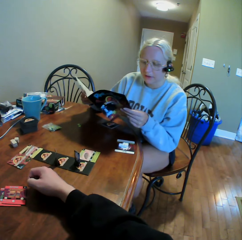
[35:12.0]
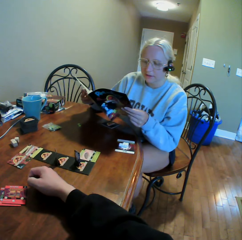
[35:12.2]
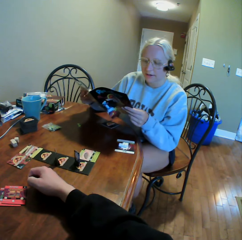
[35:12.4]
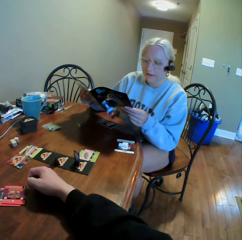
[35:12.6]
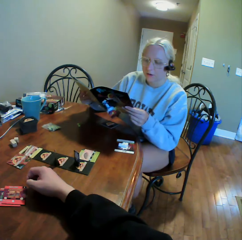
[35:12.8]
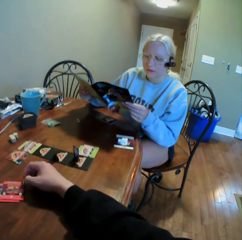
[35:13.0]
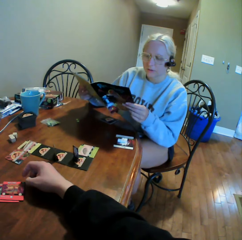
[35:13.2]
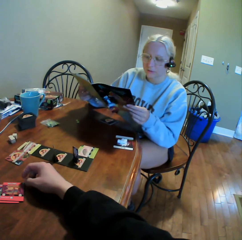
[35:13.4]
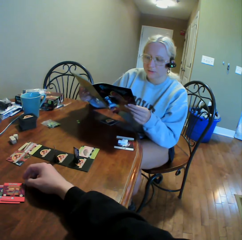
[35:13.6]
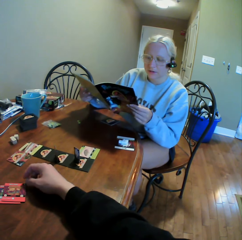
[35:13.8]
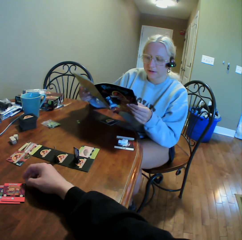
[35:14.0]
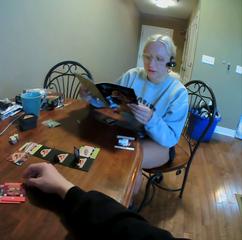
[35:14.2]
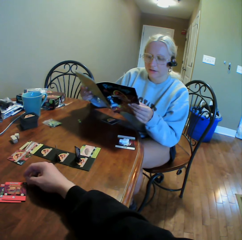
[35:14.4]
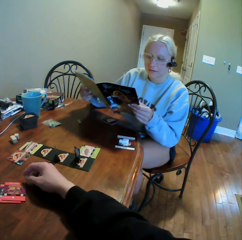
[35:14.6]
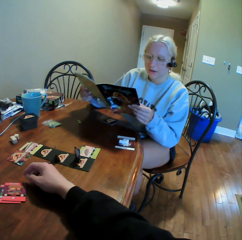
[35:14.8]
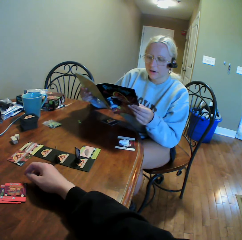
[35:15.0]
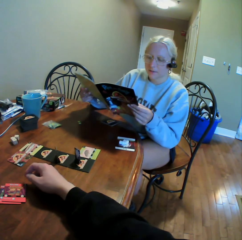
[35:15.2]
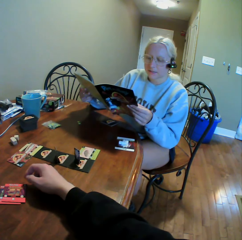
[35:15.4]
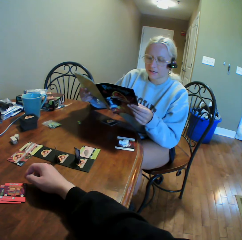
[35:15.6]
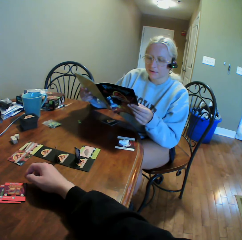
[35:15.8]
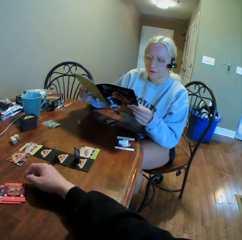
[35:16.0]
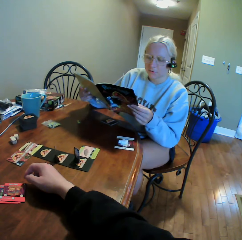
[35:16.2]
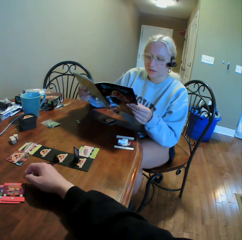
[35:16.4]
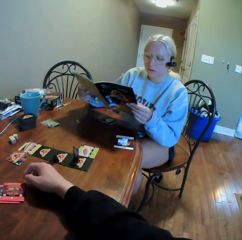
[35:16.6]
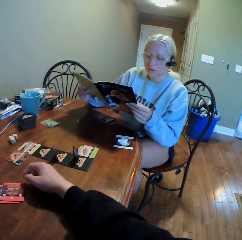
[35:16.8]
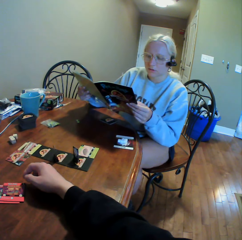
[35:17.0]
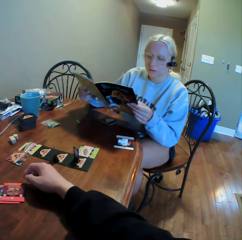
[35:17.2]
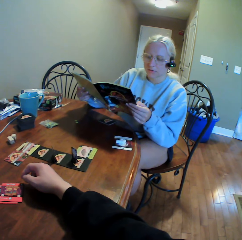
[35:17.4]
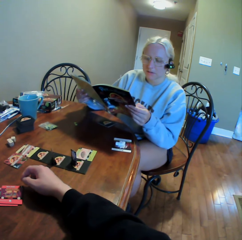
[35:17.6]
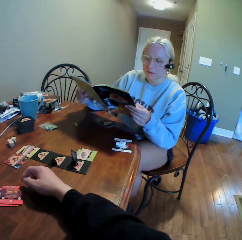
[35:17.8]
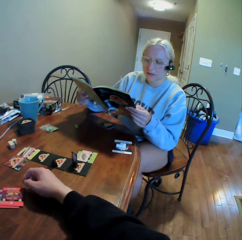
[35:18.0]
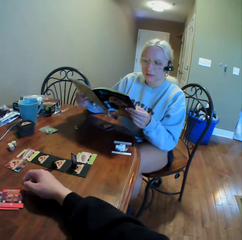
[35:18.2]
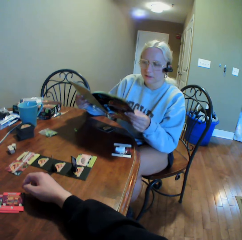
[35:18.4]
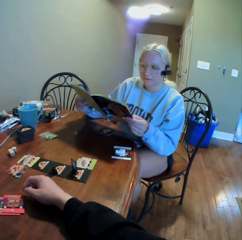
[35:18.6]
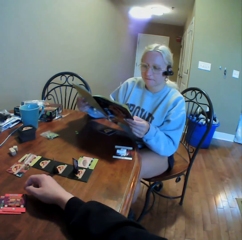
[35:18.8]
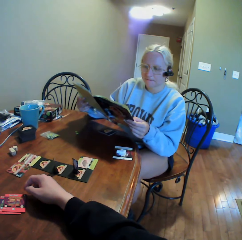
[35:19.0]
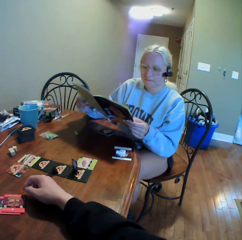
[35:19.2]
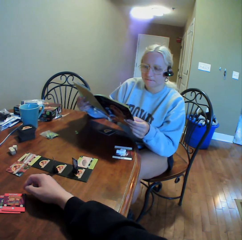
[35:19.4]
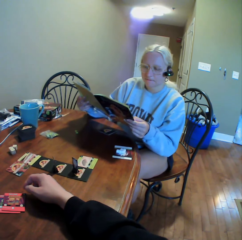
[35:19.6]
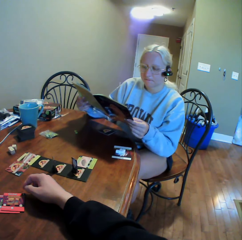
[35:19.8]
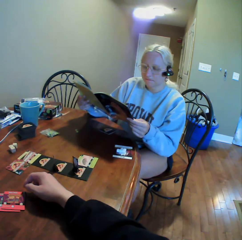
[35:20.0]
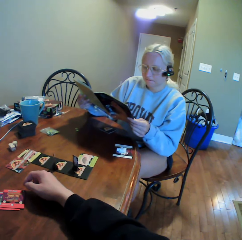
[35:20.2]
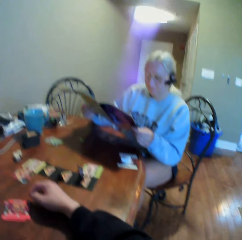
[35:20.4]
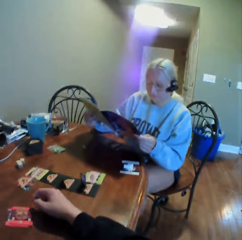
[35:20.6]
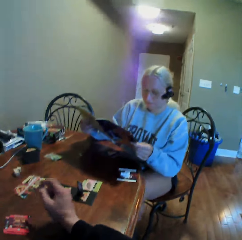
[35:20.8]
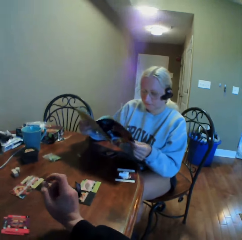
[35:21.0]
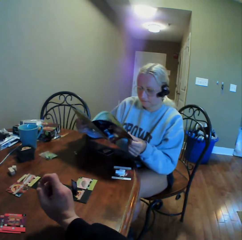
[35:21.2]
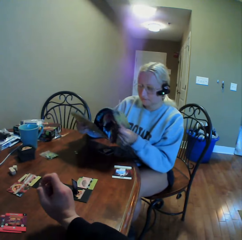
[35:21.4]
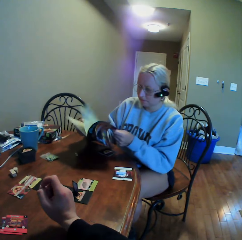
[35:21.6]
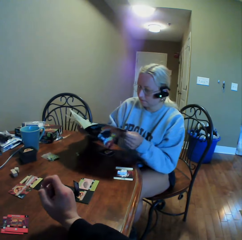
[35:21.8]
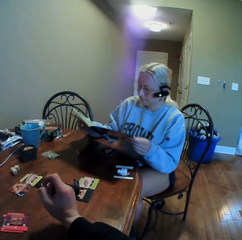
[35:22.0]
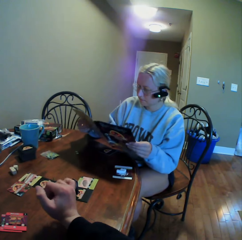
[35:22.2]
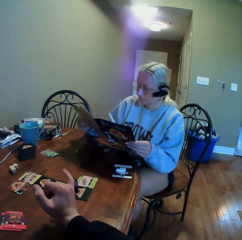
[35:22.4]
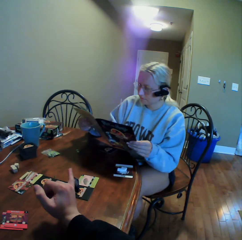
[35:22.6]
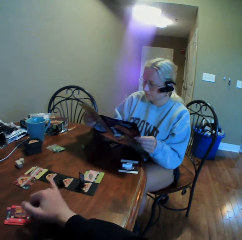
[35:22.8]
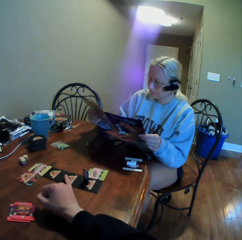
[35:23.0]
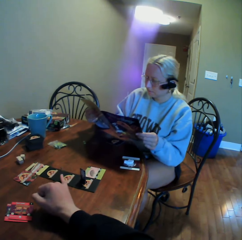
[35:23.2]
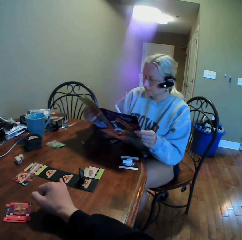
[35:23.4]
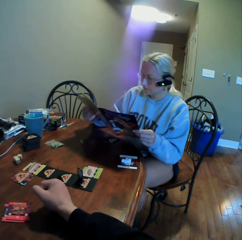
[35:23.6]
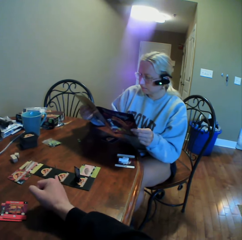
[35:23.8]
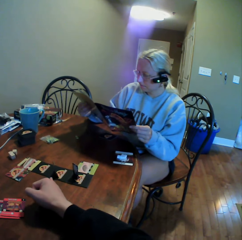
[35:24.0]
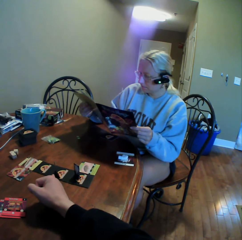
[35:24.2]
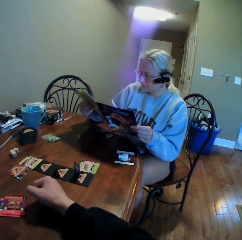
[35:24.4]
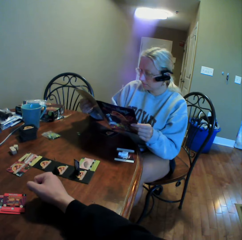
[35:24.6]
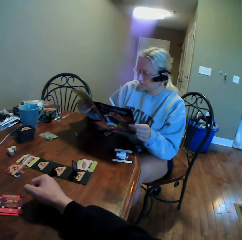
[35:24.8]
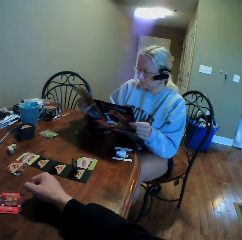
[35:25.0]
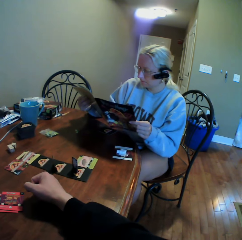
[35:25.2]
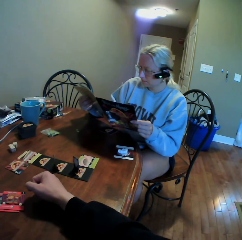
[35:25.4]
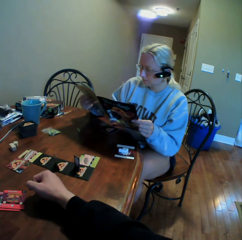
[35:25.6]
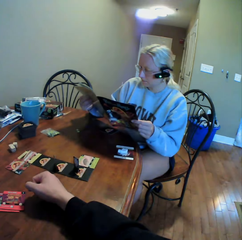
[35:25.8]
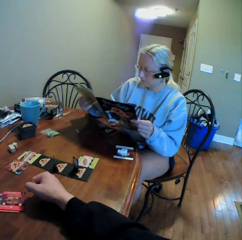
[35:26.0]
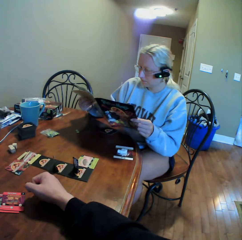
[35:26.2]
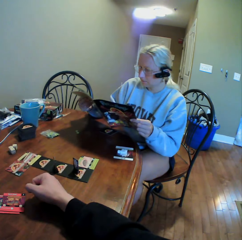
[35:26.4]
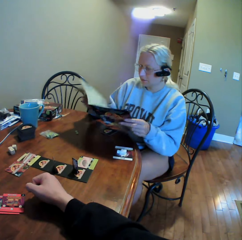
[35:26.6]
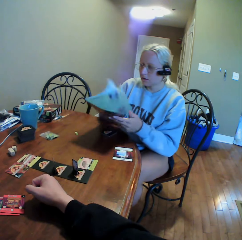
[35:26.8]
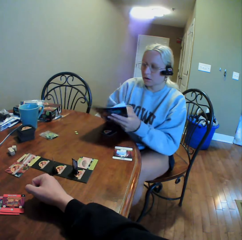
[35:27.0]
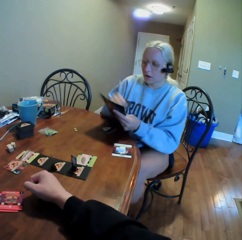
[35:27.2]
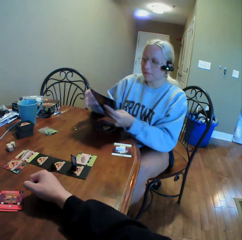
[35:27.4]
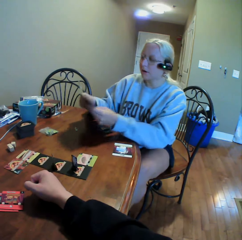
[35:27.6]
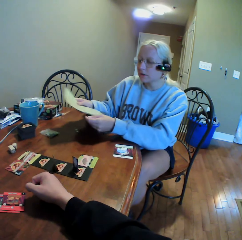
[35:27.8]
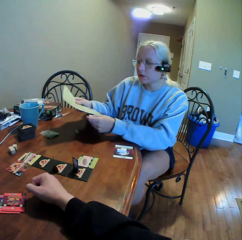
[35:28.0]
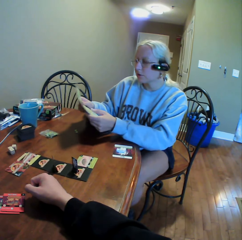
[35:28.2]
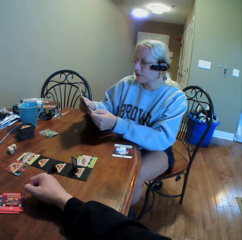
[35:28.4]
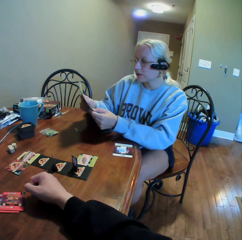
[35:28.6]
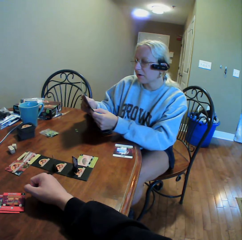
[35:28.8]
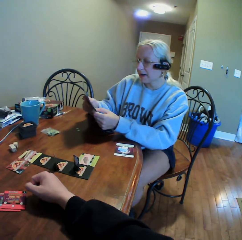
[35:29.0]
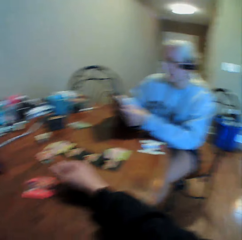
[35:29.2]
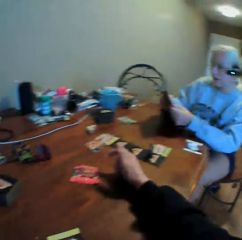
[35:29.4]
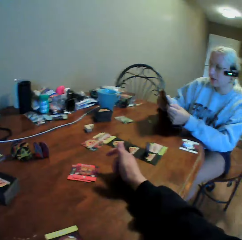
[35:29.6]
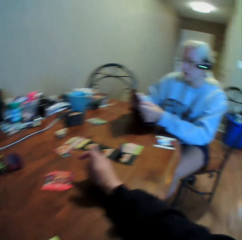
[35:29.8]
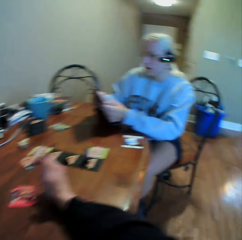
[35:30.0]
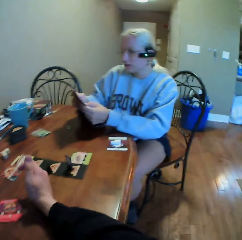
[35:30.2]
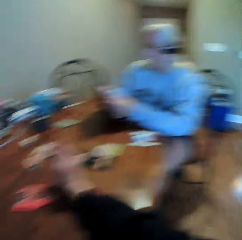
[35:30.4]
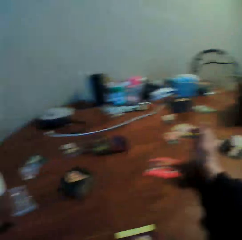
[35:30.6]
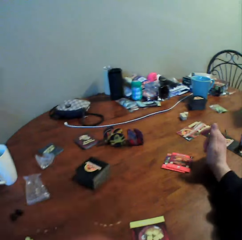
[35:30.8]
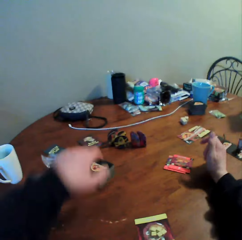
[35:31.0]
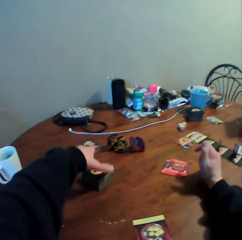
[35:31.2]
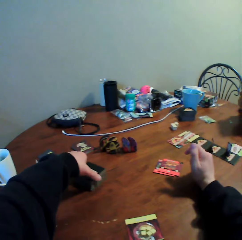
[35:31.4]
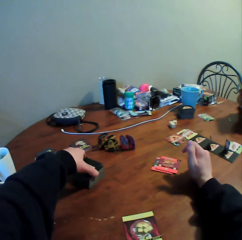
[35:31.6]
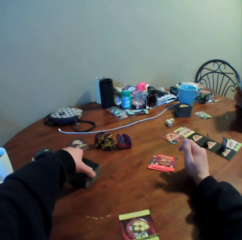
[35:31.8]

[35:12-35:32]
The camera wearer uses gestures. A woman turns a book page. The camera wearer moves his hand. The woman peruses the book. The camera wearer moves his hand. The woman reads the book. The camera wearer moves his hand and looks around. The woman closes the book and peruses the book. The woman looks around. The camera wearer moves his hands.

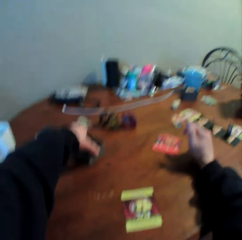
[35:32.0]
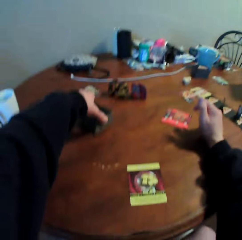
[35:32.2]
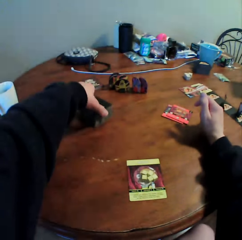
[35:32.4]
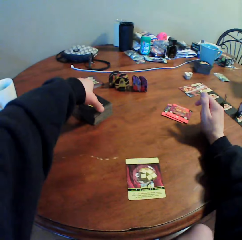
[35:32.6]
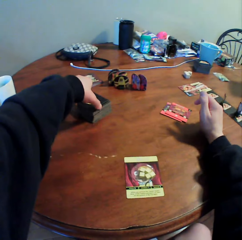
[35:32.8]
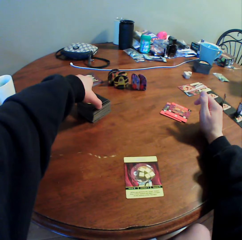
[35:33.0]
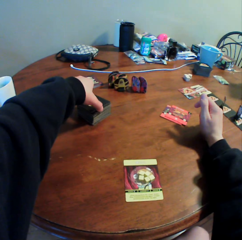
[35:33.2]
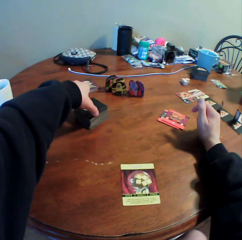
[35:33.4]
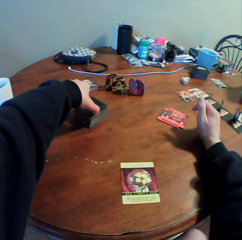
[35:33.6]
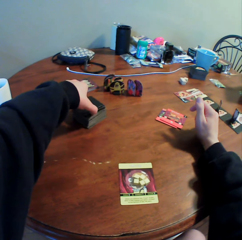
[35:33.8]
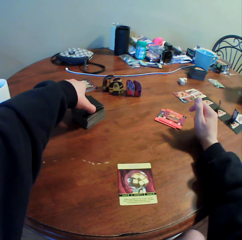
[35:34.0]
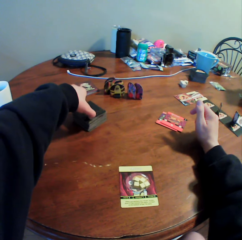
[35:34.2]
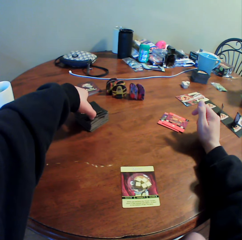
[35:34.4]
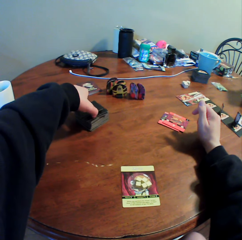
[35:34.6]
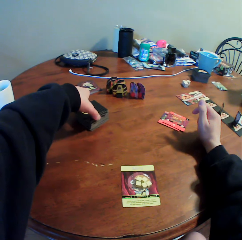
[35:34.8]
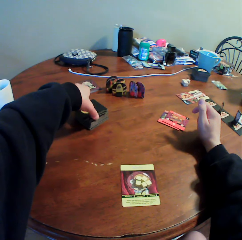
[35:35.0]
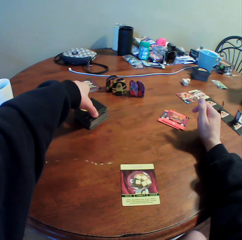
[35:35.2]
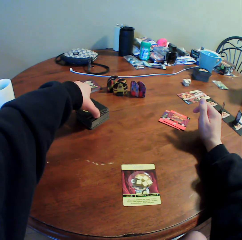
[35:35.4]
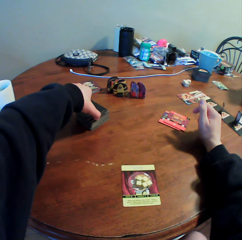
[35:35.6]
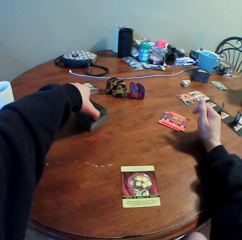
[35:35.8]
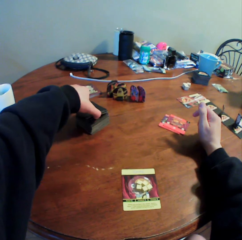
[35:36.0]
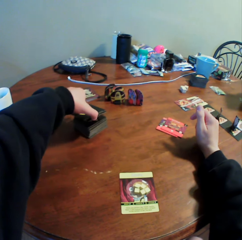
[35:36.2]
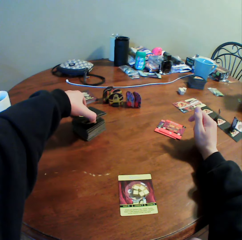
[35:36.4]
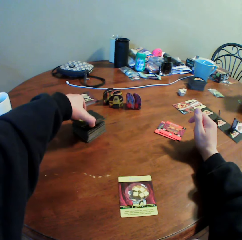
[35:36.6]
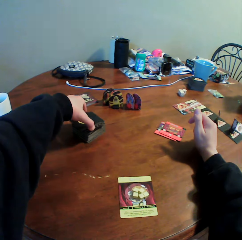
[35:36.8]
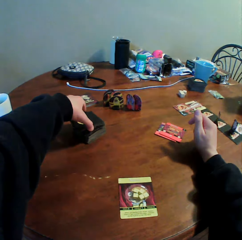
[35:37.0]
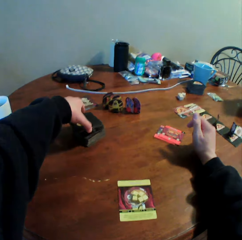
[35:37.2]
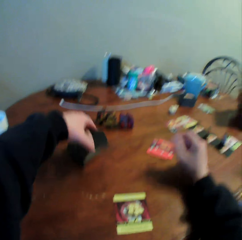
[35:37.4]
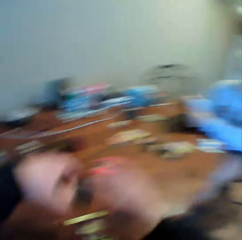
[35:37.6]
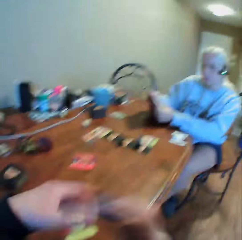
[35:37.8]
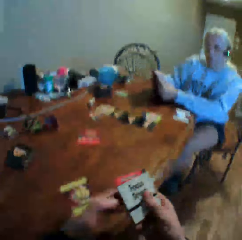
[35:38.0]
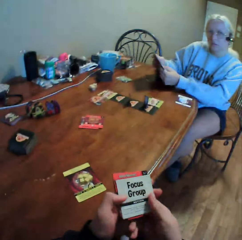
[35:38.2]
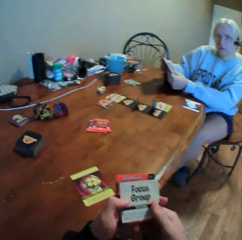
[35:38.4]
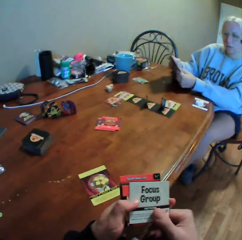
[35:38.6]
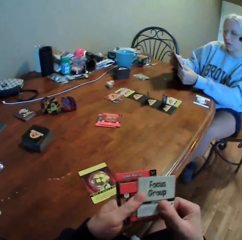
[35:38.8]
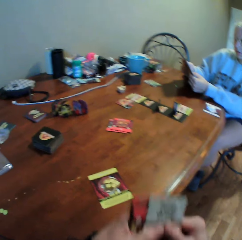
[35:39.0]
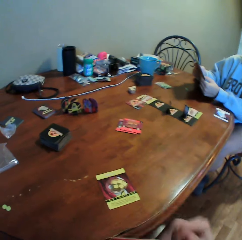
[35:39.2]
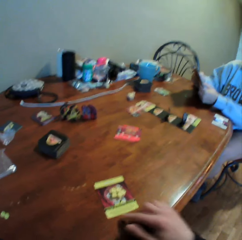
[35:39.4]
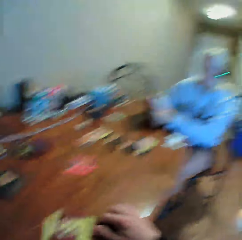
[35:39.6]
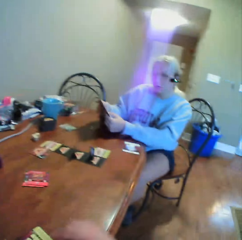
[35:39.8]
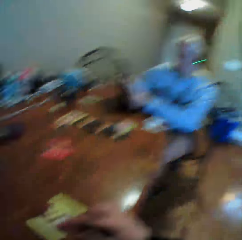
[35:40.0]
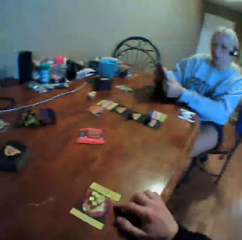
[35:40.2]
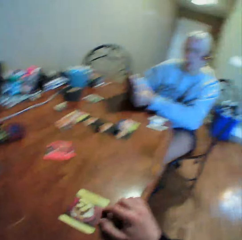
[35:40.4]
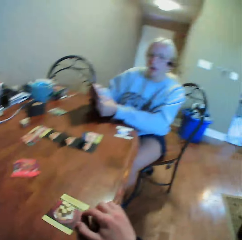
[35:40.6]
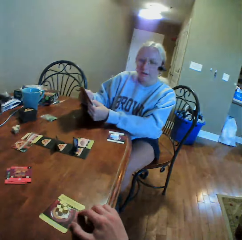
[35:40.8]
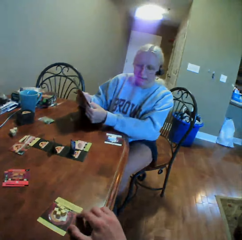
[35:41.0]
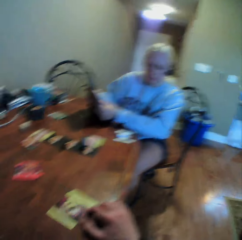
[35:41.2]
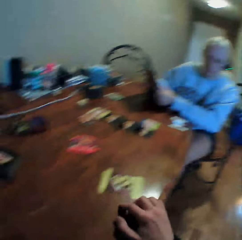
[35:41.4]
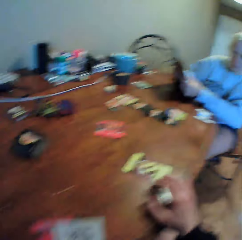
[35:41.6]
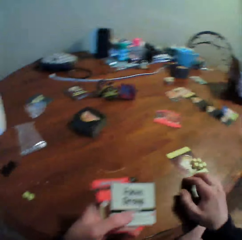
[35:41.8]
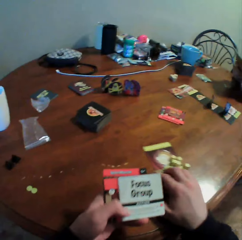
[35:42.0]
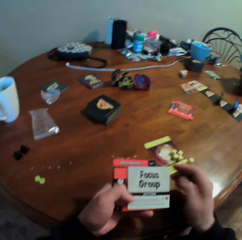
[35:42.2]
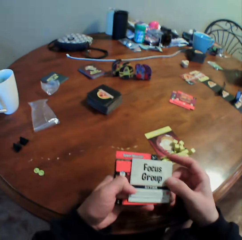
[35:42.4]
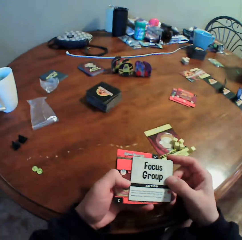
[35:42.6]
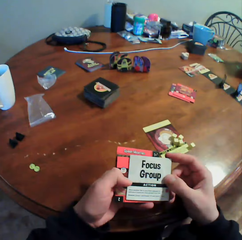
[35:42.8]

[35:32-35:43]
The camera wearer picks up a card from the table. A woman holds a book. The camera wearer holds the card with both hands. They look at the cards. They move a hand. They do something. They move the card on the table.
